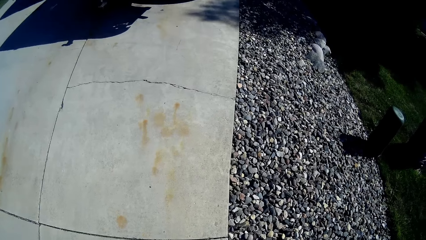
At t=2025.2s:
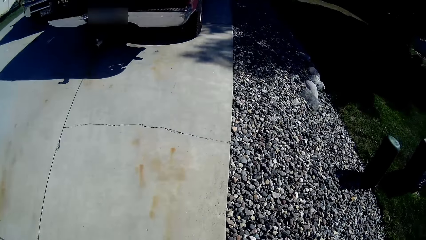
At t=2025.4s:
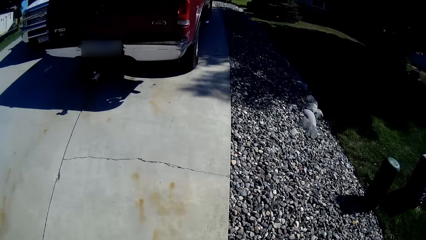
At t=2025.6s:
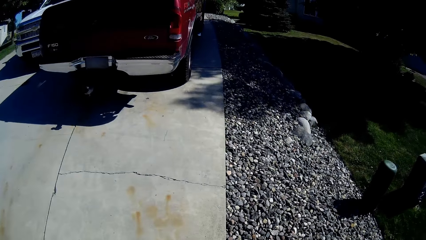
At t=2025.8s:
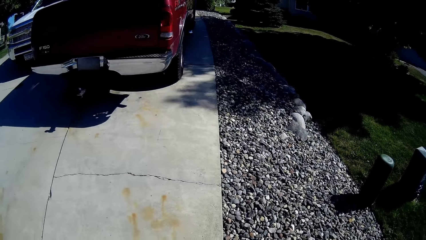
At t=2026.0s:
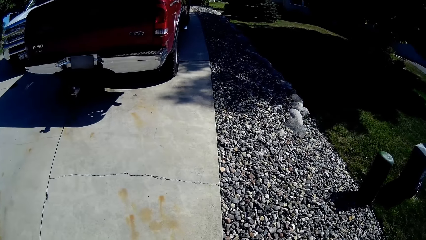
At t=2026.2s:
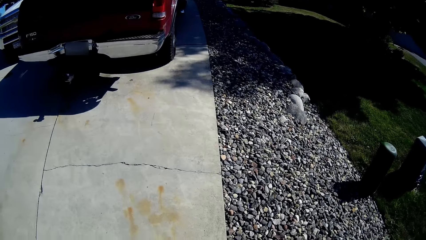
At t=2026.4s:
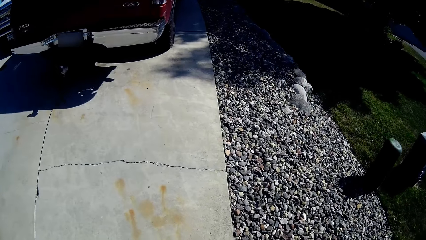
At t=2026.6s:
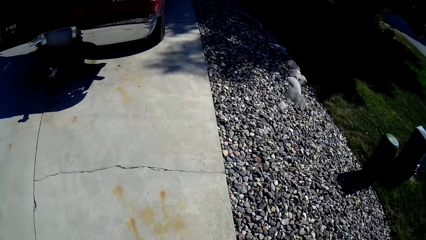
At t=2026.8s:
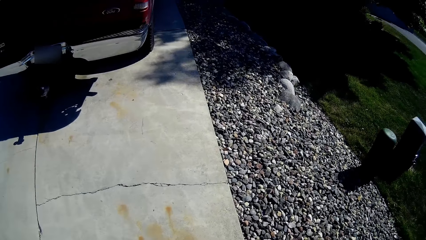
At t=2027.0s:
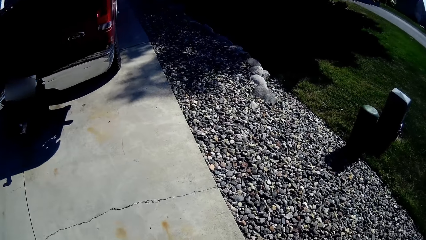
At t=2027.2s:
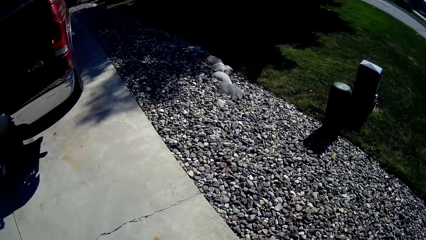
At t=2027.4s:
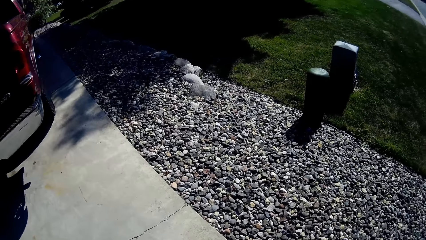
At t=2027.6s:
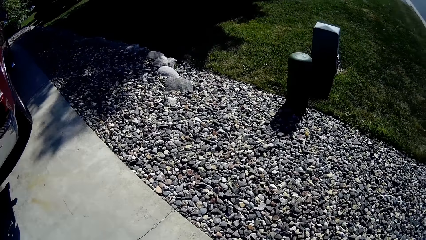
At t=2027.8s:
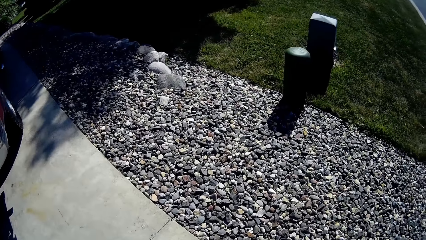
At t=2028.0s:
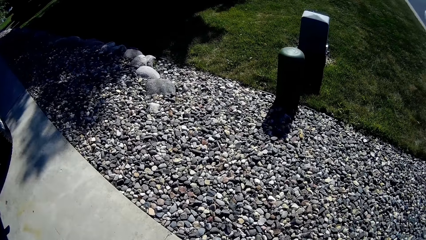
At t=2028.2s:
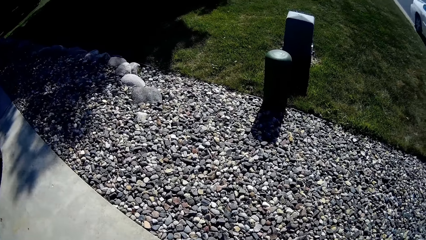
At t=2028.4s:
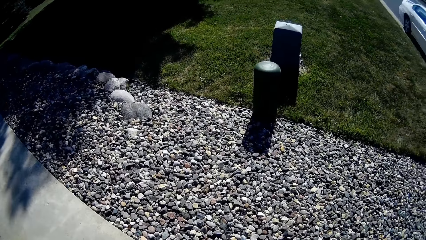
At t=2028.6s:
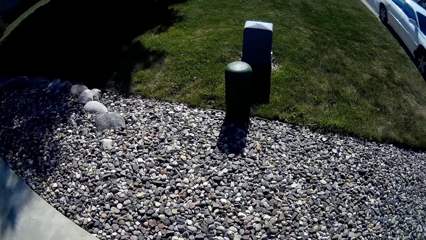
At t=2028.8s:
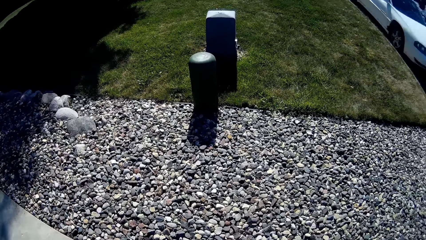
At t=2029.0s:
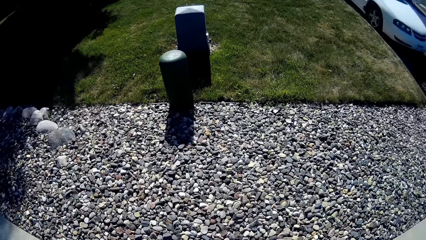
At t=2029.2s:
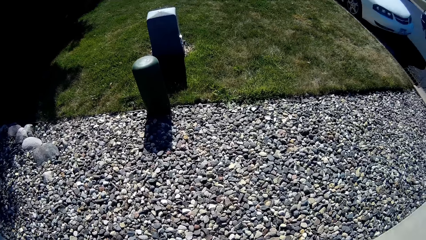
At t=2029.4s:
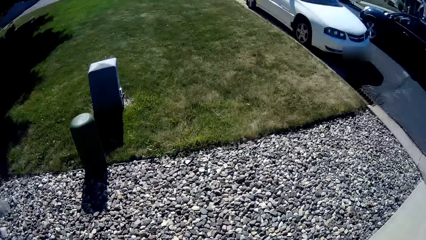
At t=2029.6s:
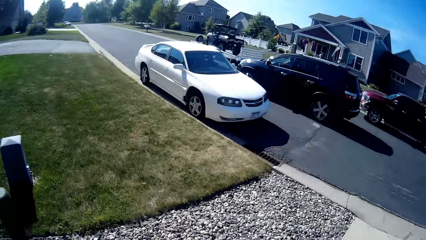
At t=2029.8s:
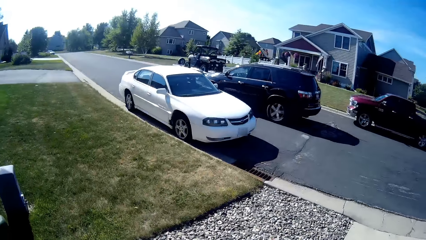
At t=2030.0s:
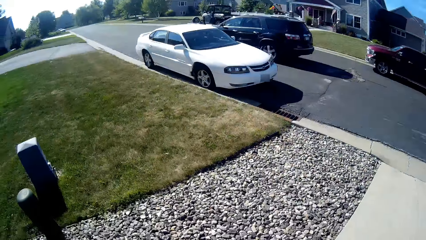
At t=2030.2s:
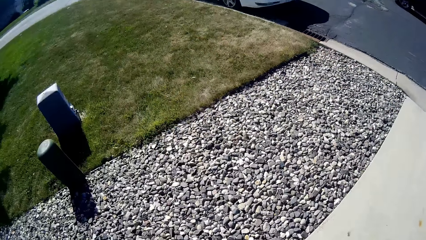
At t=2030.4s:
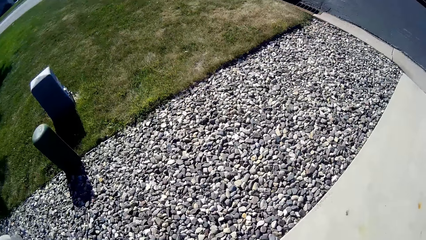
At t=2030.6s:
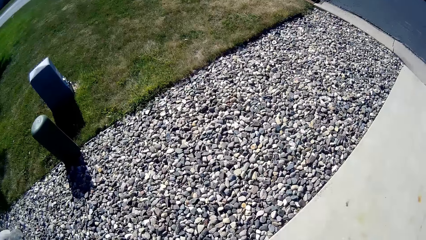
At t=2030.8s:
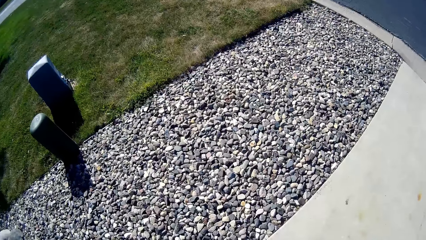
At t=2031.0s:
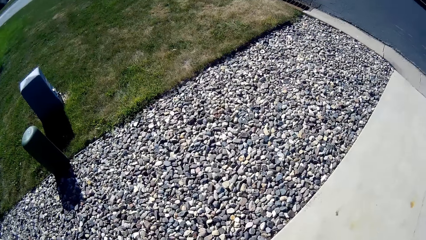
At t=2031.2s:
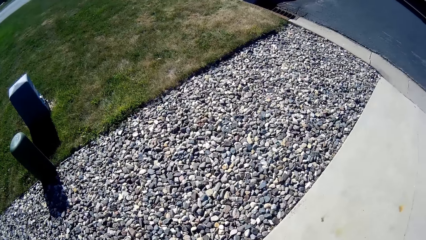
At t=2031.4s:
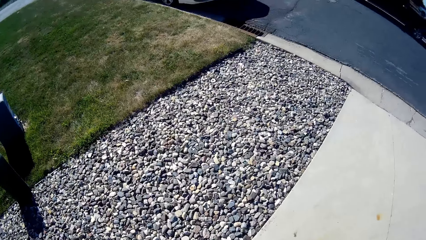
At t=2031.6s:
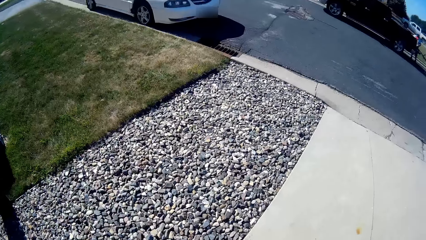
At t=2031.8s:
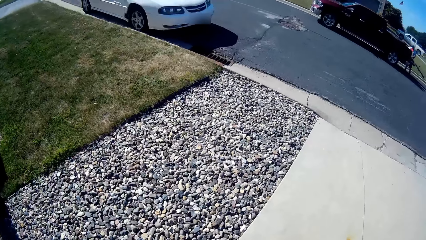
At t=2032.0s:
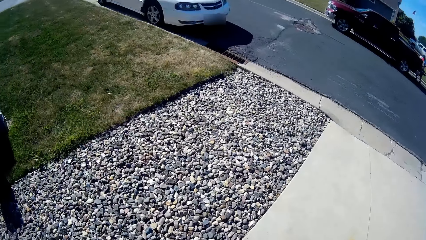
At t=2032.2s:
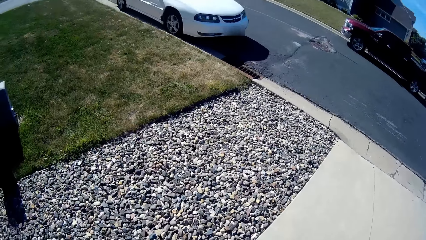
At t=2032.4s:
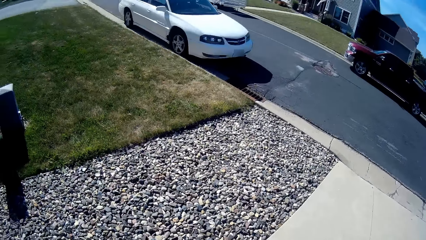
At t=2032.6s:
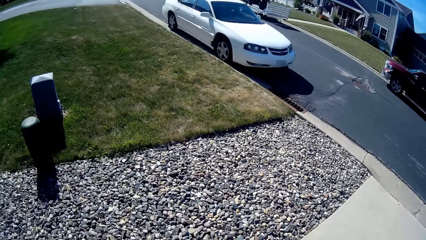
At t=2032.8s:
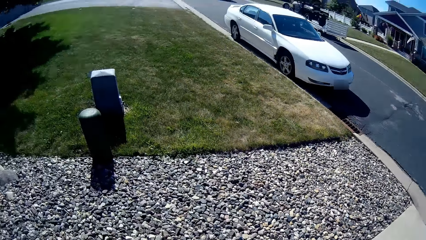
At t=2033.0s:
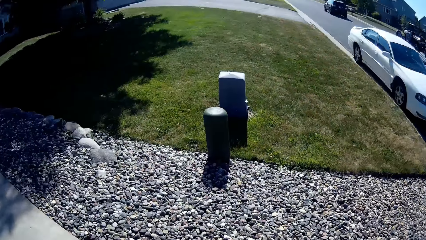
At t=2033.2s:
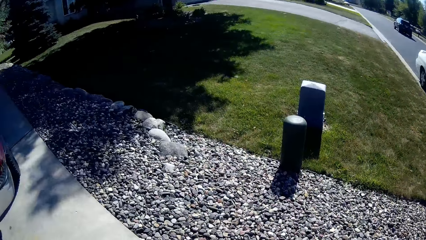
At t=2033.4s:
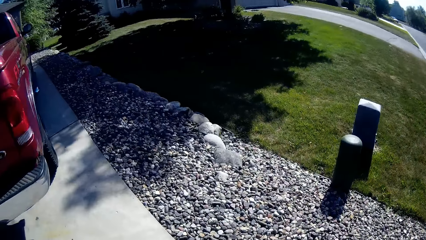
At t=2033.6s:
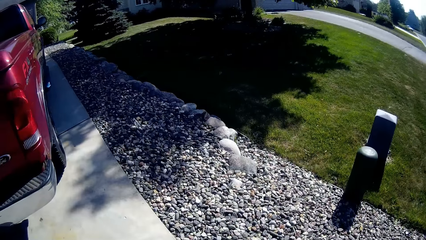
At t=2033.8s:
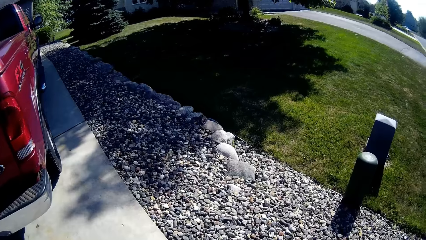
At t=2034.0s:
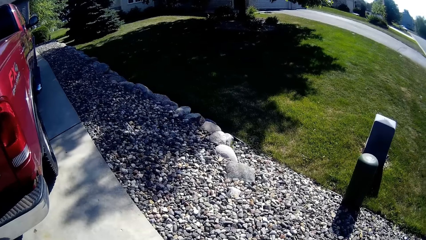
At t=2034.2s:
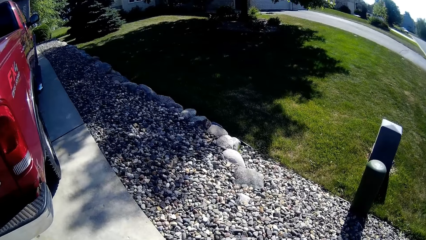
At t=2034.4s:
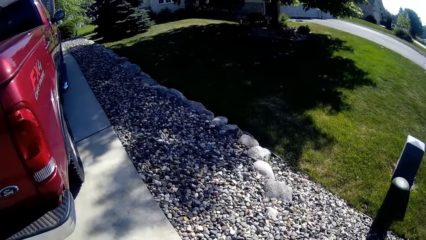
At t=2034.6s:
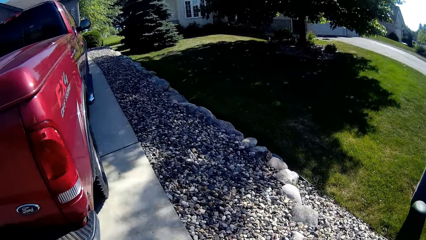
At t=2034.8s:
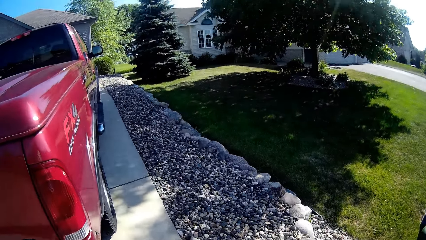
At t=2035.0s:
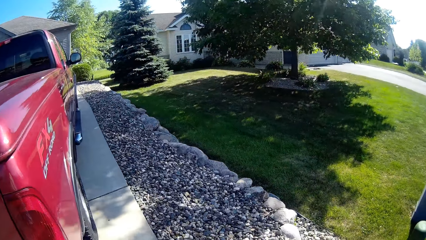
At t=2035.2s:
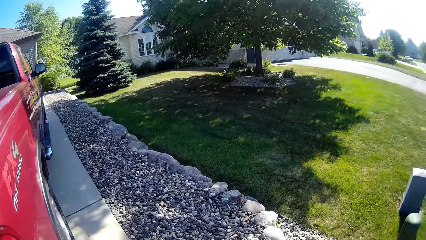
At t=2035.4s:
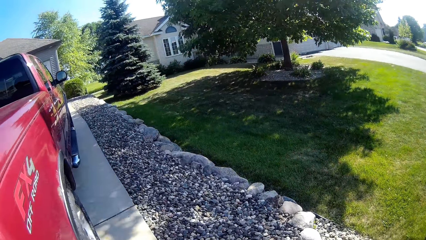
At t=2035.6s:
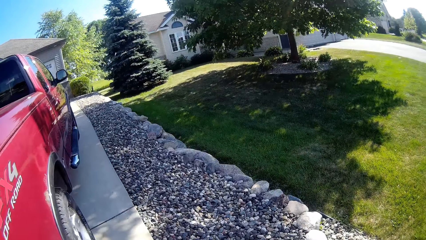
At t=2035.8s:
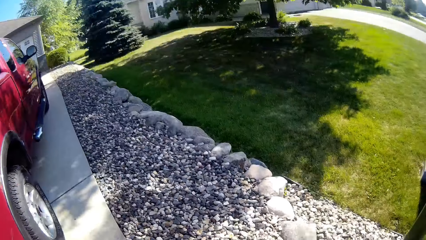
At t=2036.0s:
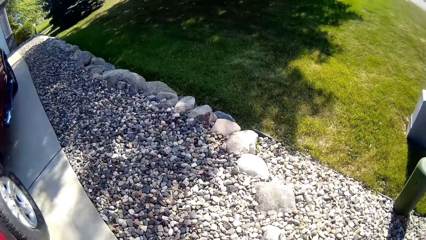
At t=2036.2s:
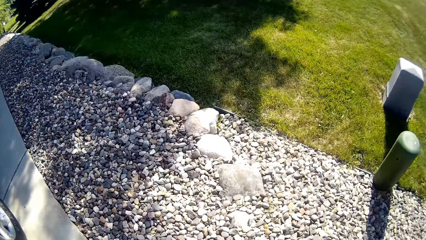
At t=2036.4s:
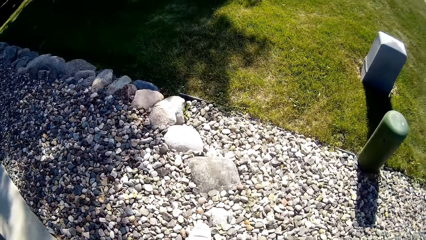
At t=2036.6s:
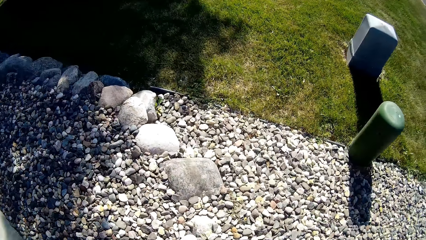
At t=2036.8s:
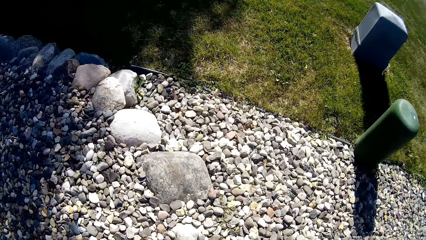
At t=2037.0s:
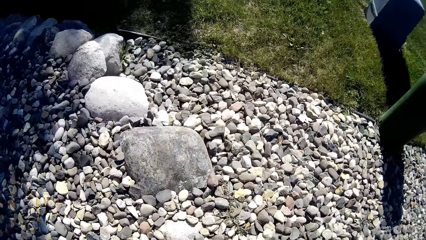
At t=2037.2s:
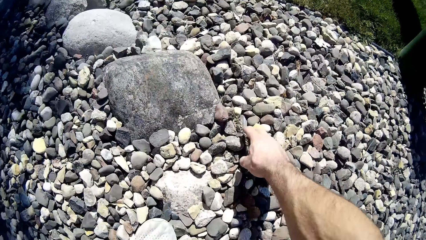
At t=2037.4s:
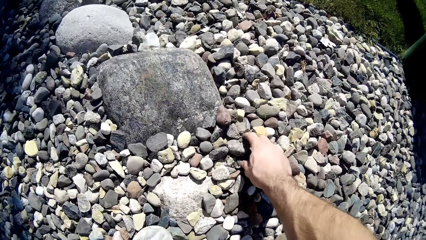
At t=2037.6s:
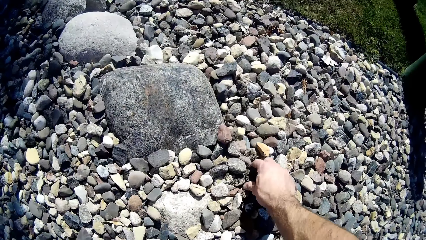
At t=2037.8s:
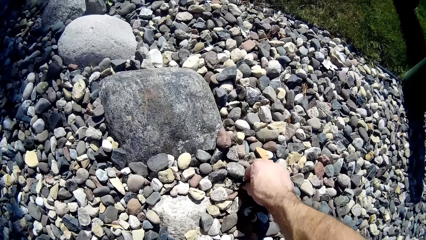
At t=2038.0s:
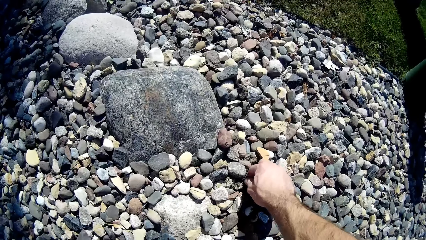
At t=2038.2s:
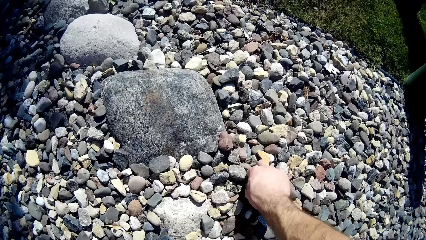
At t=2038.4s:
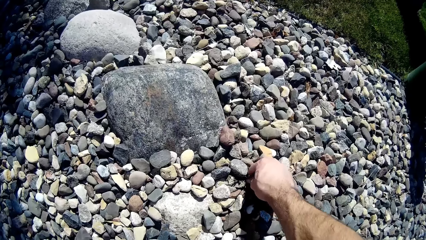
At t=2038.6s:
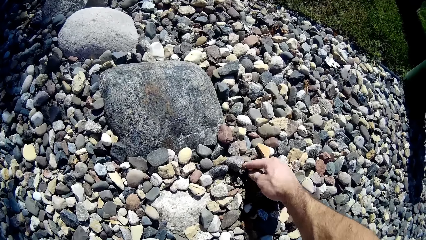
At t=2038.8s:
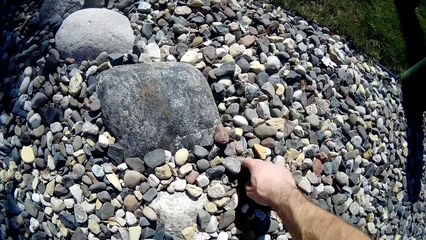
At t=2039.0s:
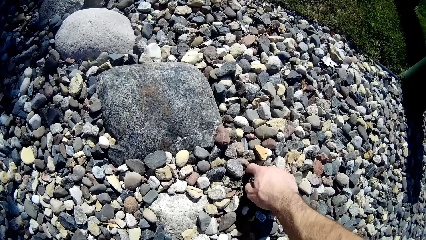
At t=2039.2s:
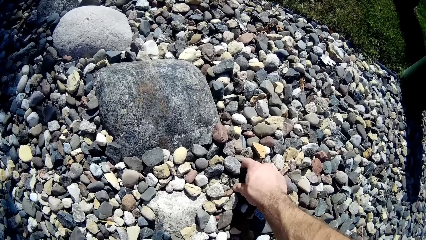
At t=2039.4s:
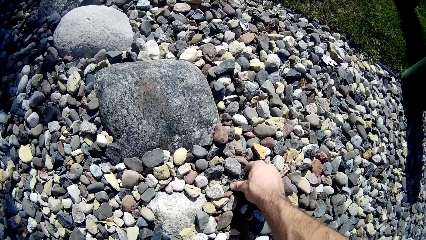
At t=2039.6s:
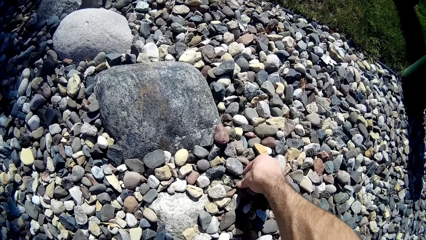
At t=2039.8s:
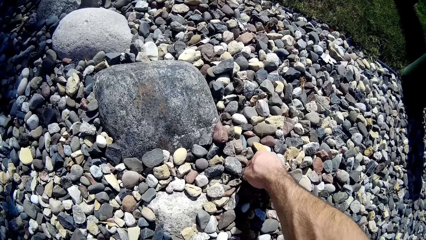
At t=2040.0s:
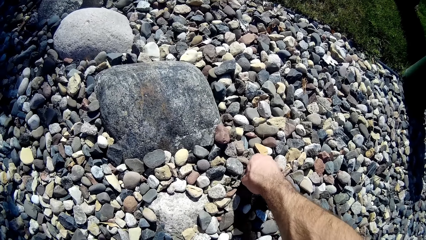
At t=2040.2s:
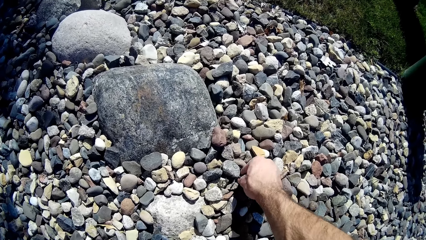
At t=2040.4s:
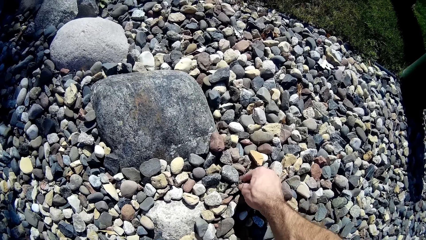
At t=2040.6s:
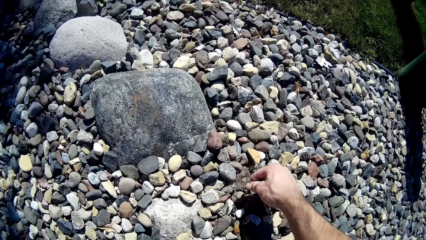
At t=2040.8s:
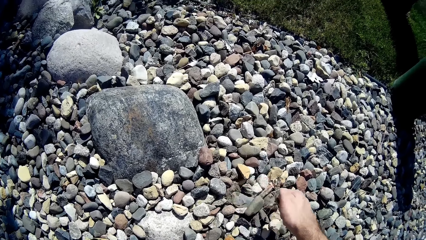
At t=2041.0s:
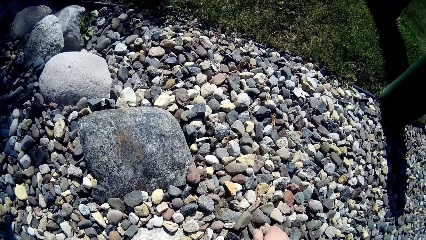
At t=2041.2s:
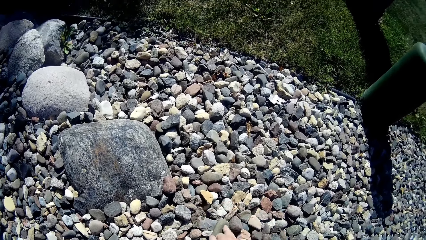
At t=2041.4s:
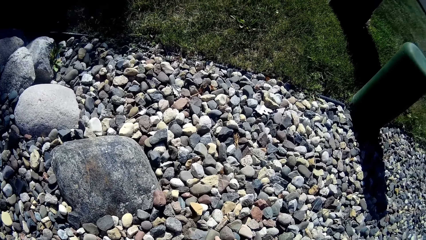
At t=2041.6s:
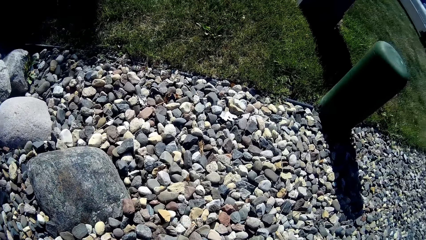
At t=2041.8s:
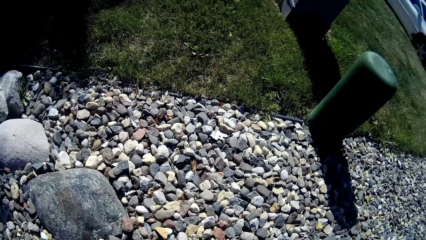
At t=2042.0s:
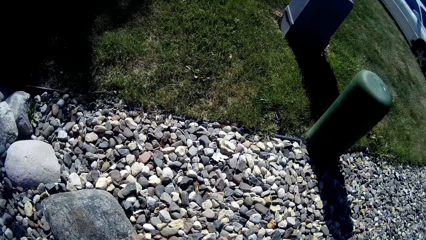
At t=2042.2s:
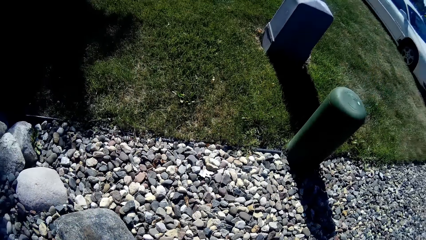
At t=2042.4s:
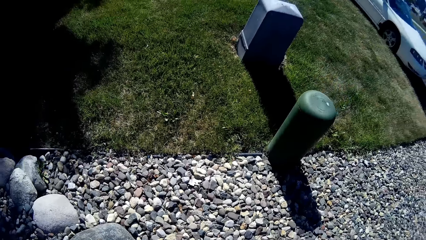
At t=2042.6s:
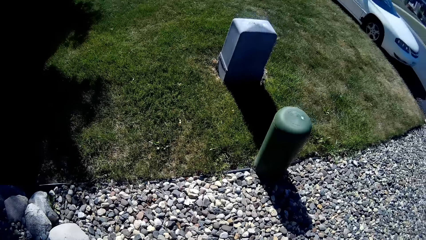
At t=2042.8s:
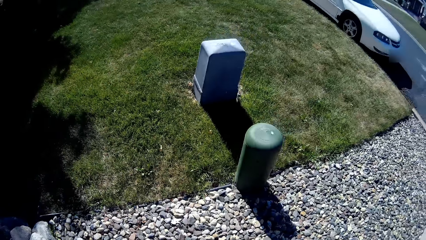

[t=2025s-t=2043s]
The camera wearer looks around. He looks around the driveway and the road. He removes grasses from the gravel beside the driveway with his right hand. He uproots weeds with his right hand.
